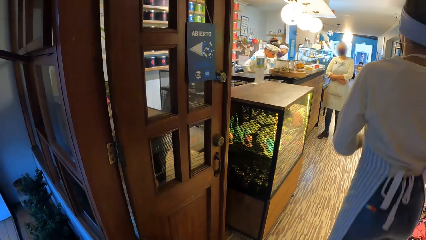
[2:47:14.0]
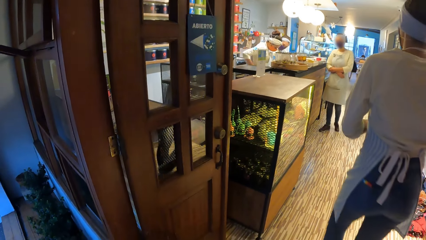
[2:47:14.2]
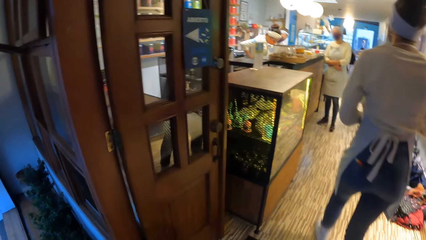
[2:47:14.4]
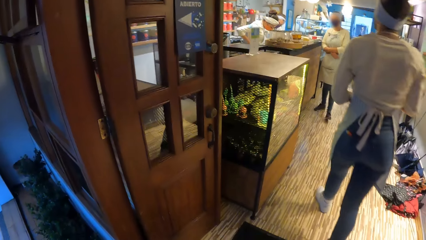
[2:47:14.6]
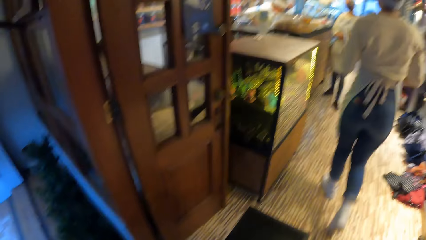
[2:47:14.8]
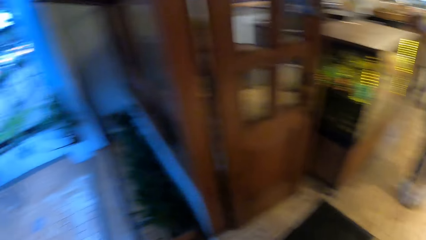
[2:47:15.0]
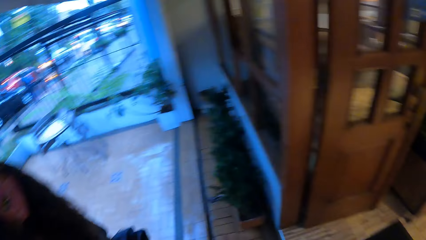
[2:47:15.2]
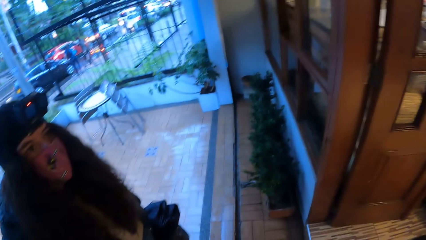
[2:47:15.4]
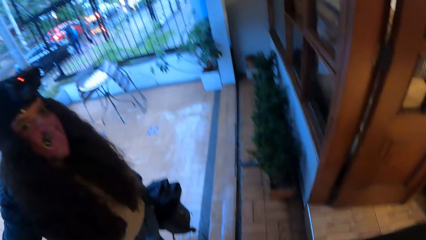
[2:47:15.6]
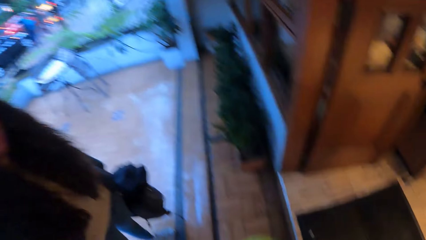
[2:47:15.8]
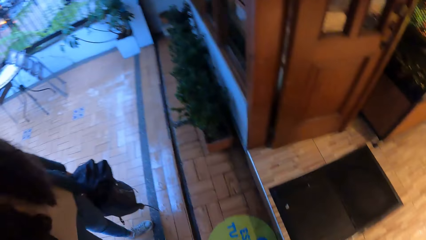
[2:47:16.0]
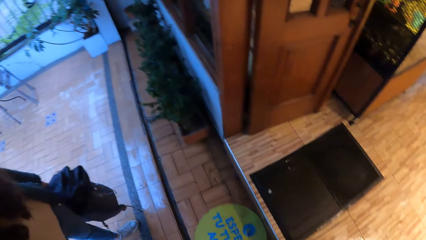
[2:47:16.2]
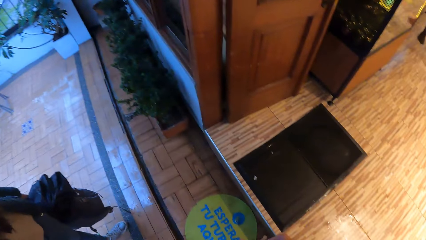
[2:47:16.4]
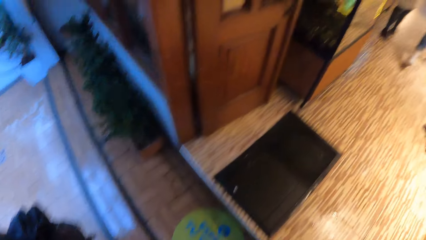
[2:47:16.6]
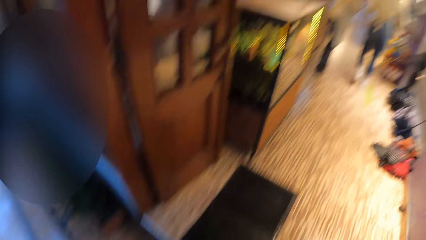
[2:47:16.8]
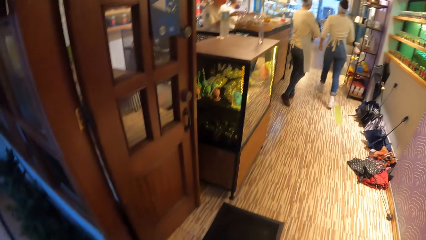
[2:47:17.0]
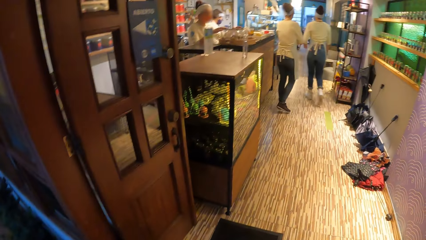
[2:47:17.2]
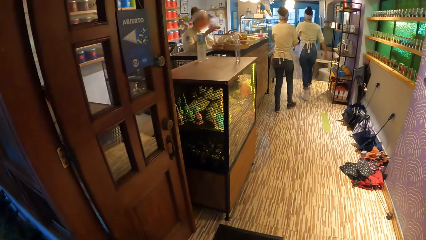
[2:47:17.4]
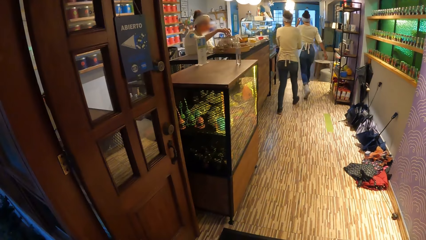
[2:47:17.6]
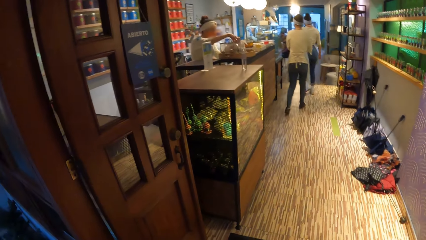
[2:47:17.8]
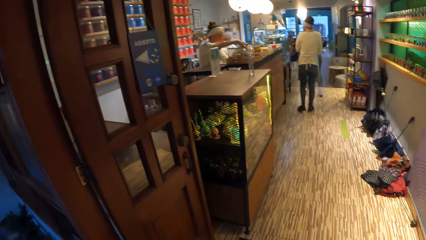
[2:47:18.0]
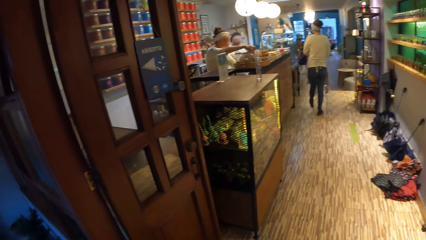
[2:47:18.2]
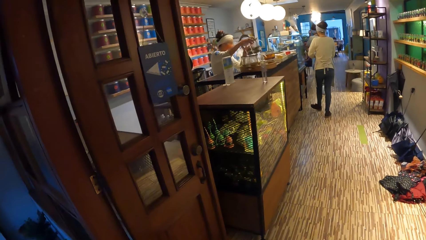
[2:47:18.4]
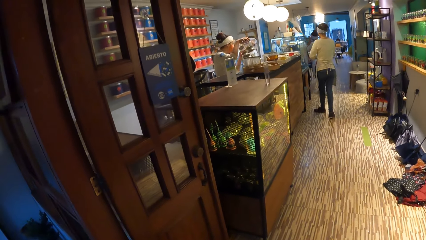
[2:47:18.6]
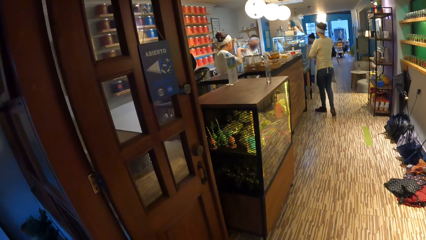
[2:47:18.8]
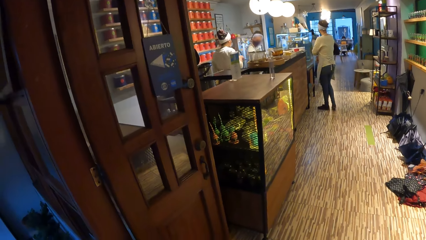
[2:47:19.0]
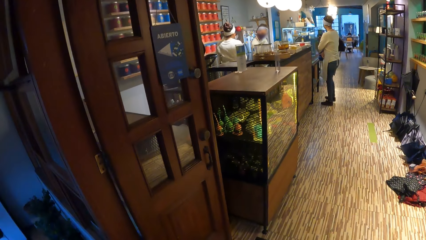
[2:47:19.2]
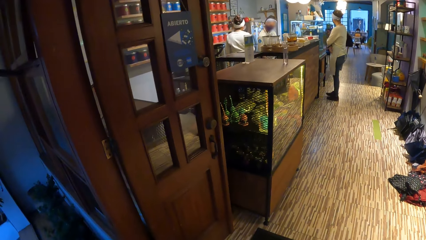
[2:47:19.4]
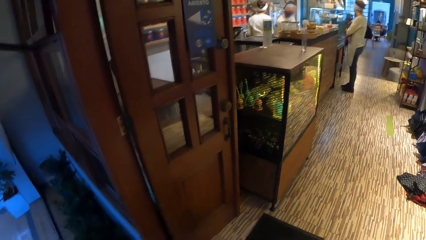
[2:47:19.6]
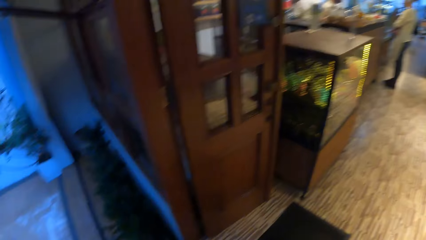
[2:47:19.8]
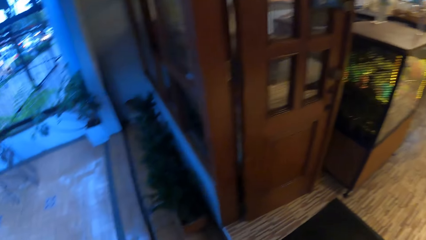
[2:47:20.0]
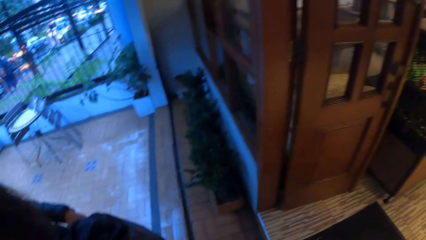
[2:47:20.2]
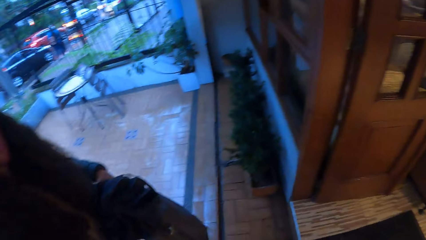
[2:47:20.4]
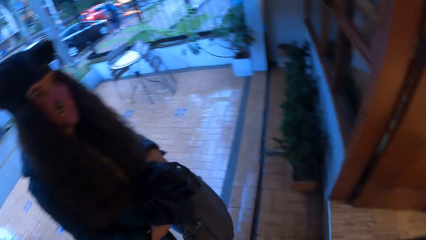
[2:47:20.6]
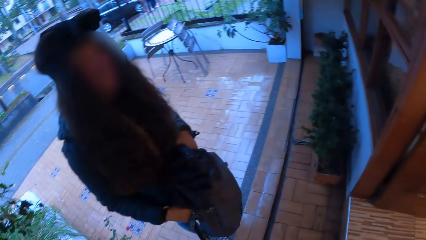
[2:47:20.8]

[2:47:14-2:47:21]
The woman walks around. The camera wearer looks around. The woman stands in front of the store beside the camera wearer.

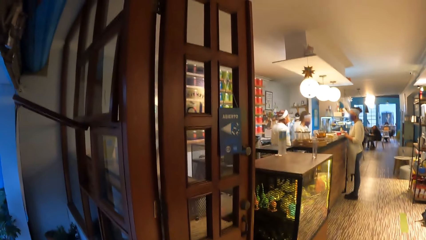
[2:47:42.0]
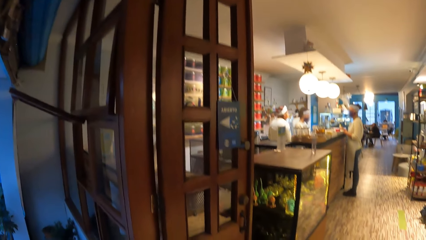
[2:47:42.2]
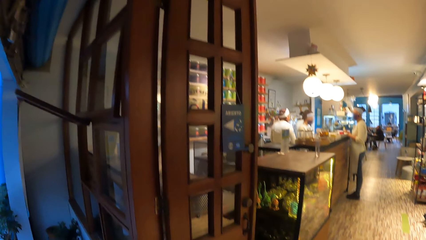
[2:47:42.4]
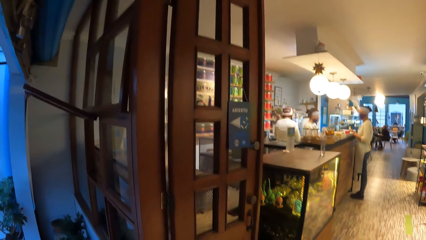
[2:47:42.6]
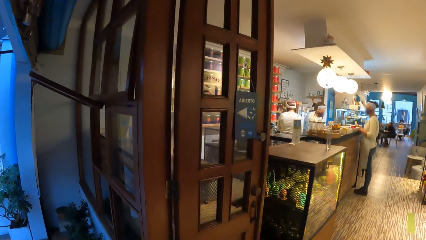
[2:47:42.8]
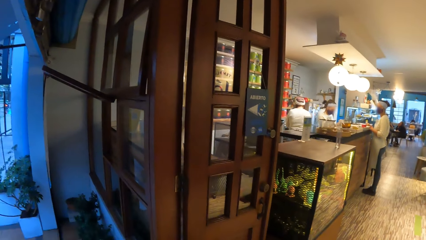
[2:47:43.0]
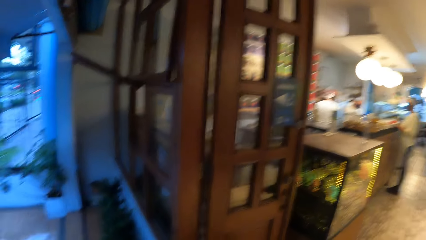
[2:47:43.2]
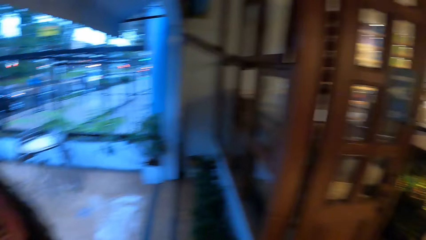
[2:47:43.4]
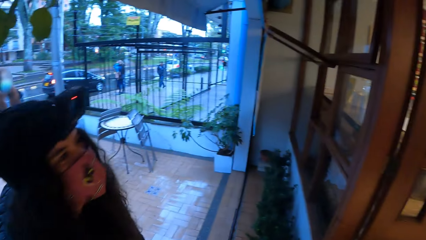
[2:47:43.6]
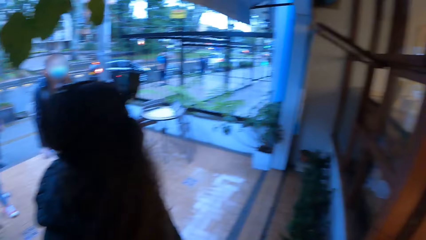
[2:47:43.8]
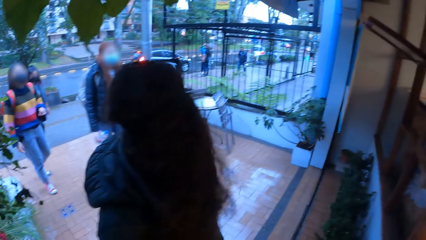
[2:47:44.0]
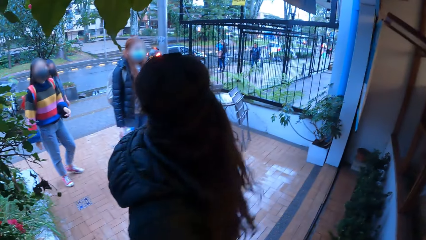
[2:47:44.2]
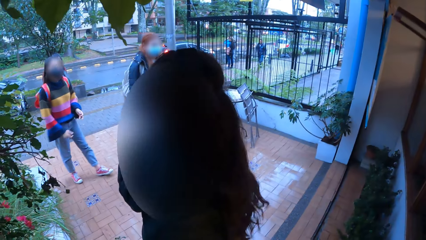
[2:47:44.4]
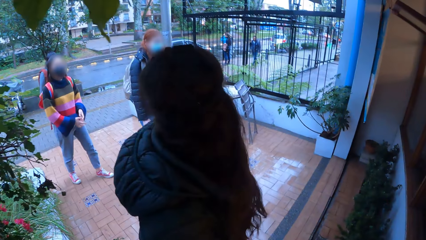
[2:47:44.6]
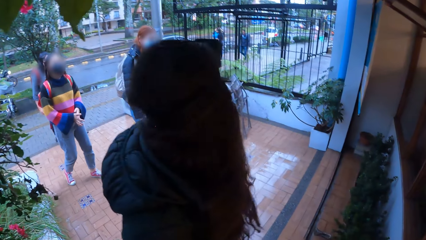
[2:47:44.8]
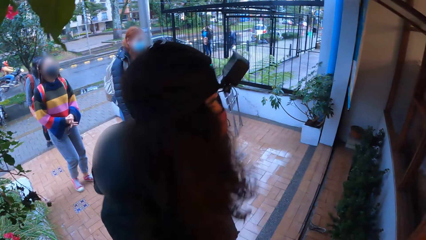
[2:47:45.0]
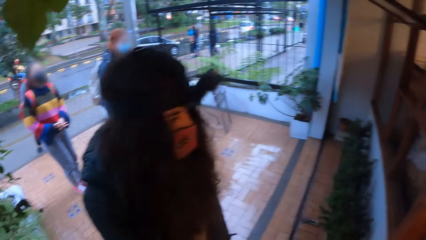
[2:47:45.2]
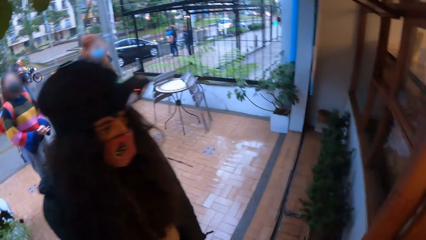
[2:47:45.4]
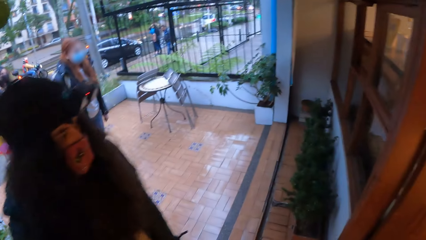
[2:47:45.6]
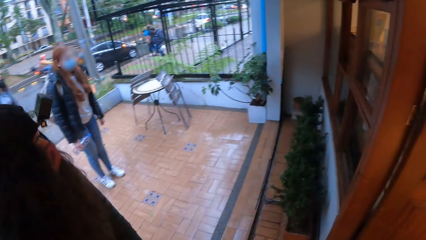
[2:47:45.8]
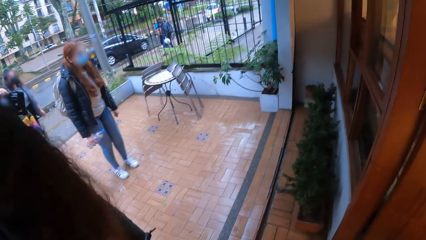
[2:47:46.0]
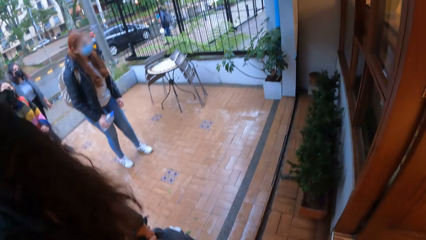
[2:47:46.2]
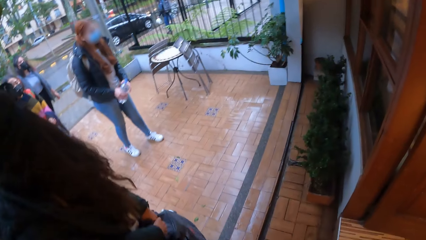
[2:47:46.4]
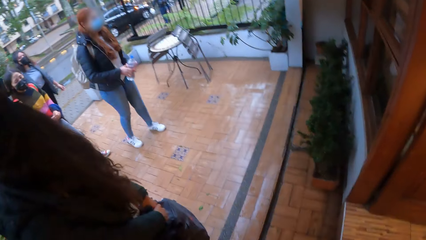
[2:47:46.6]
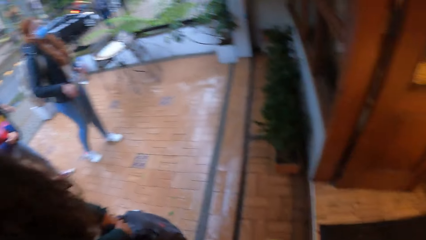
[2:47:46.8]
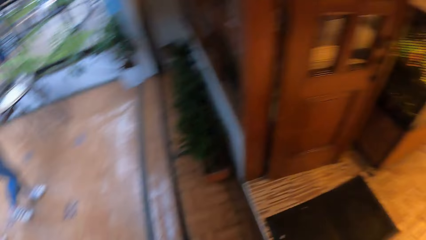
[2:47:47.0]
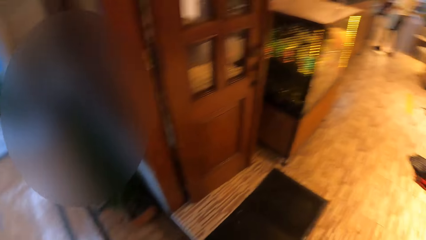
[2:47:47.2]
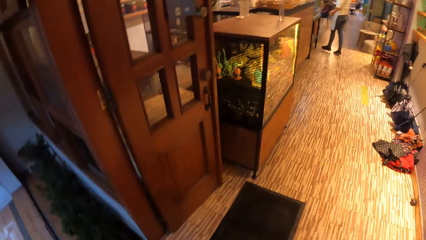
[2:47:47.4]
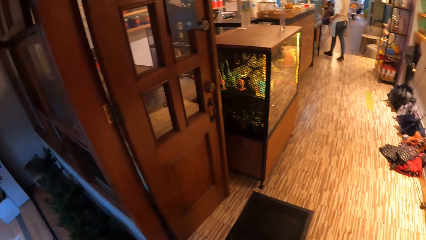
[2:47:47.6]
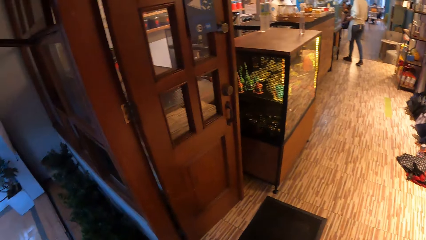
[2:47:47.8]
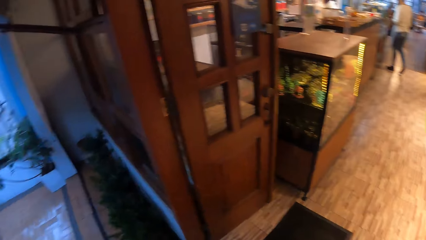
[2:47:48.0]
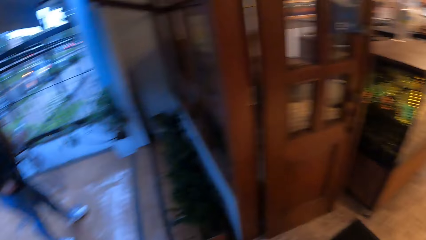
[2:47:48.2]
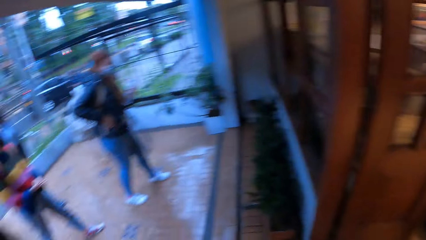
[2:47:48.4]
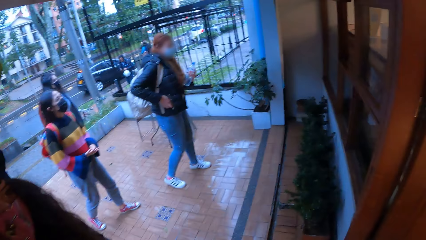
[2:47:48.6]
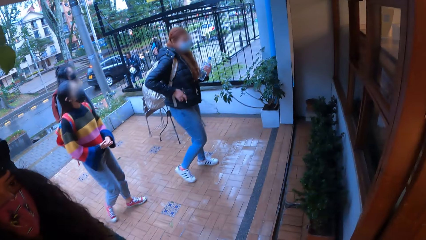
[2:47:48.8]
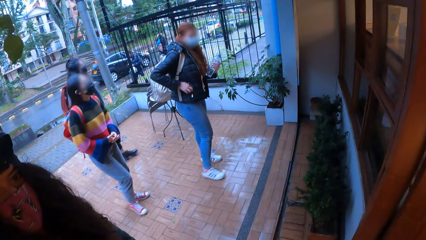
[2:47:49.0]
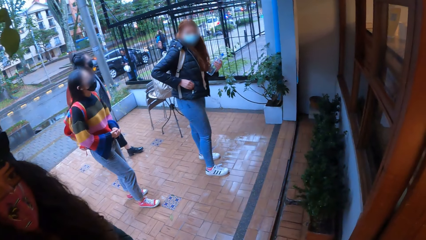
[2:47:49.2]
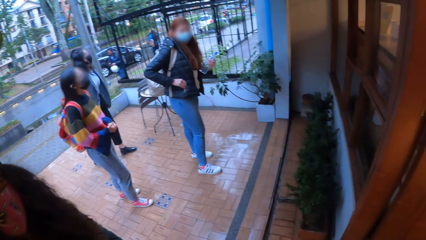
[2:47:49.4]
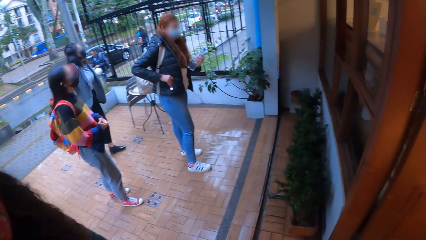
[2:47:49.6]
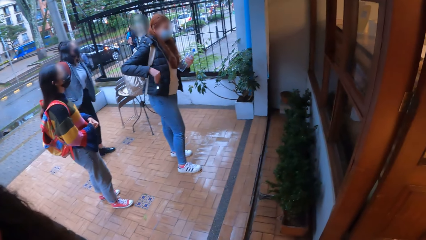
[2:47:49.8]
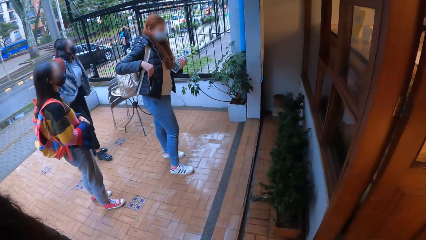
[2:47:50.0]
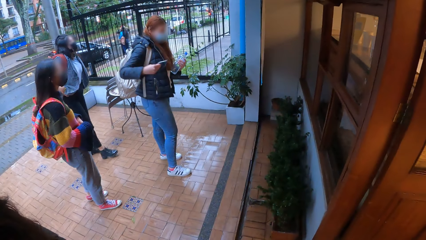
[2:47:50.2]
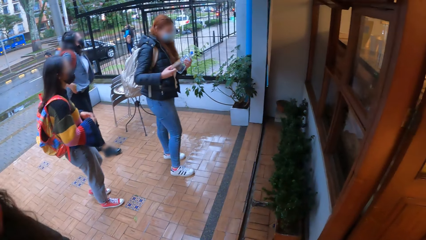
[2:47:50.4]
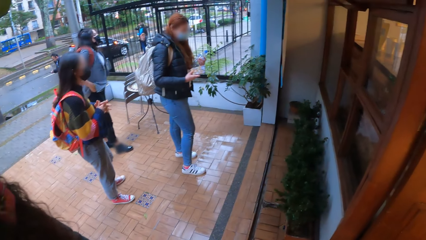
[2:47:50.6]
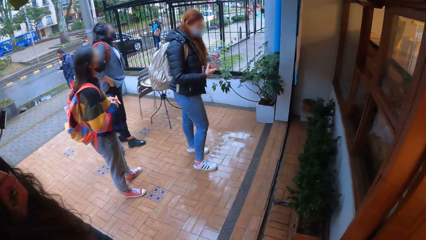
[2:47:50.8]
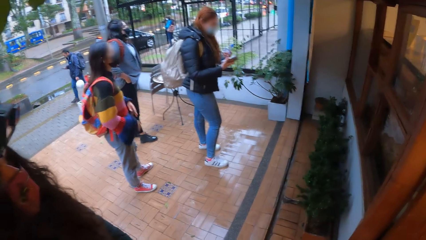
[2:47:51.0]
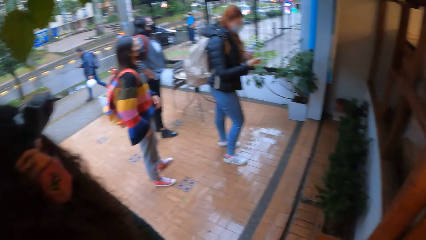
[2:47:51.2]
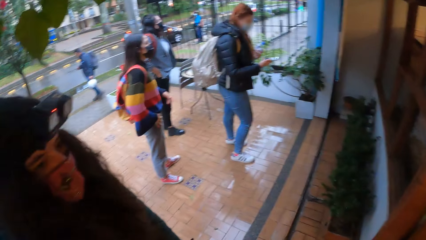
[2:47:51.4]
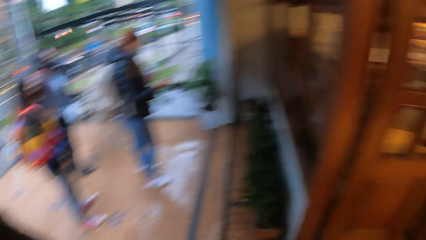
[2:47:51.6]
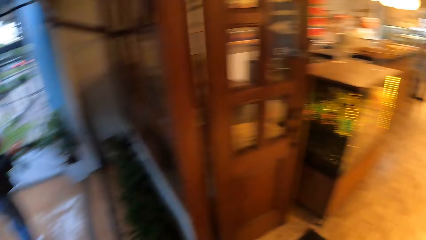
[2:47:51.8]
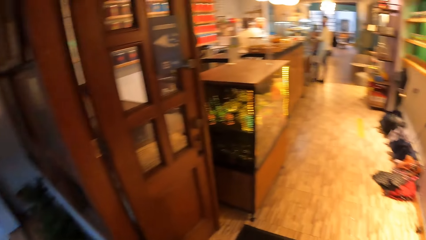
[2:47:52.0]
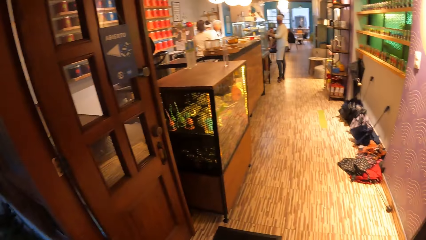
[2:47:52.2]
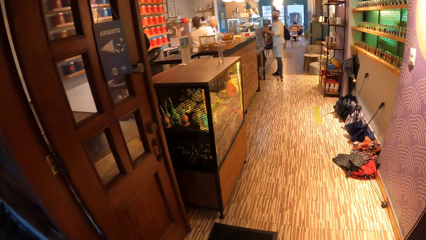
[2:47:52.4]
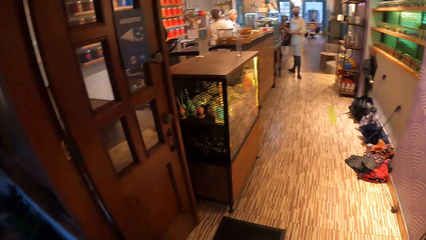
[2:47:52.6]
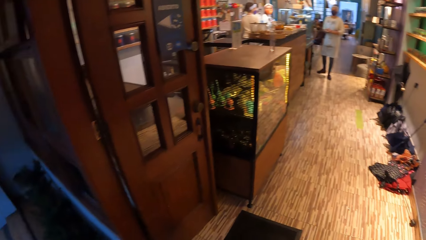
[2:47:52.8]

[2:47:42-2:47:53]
A woman walks to the front of the store. Another woman walks to the front of the store. A third woman stands in front of the store. The third woman passes a bottle of water from her right hand to her left hand. She brings out a phone from her jacket with her right hand. She operates the phone with her right hand.
